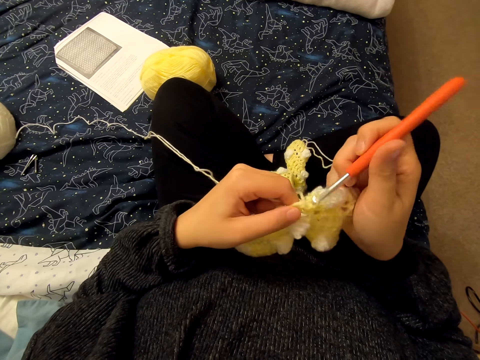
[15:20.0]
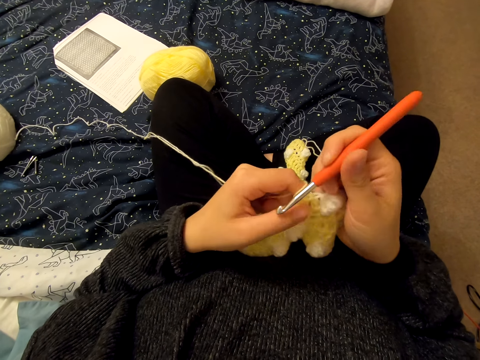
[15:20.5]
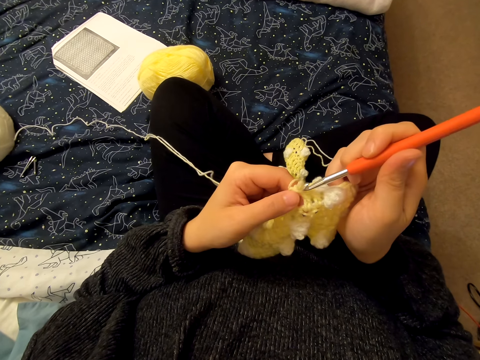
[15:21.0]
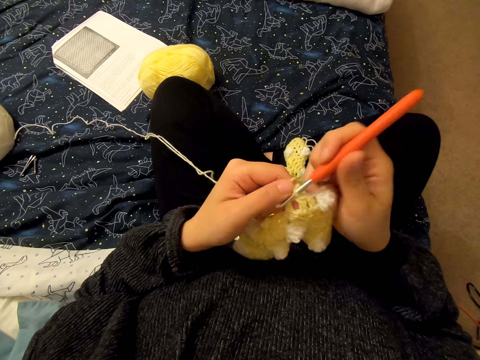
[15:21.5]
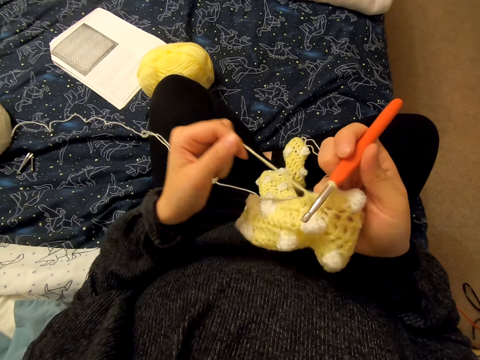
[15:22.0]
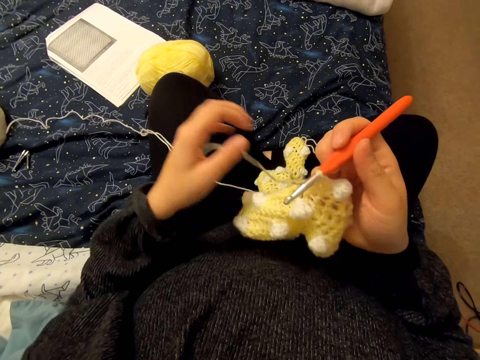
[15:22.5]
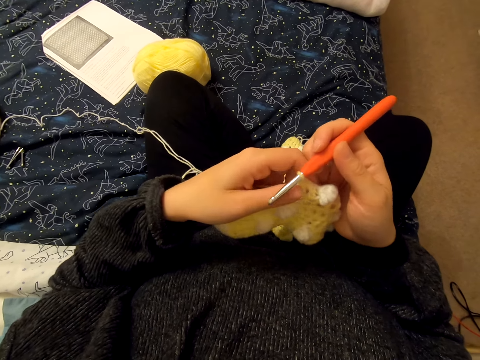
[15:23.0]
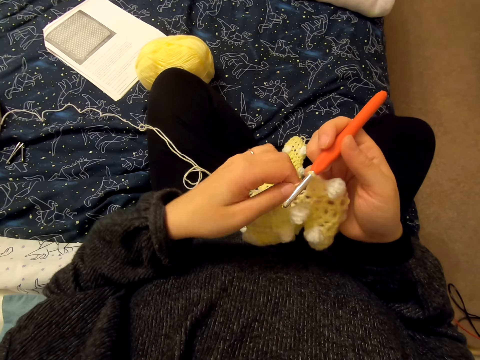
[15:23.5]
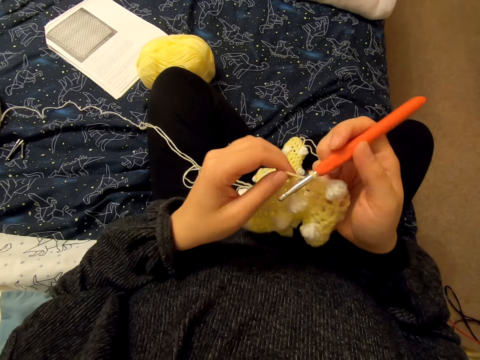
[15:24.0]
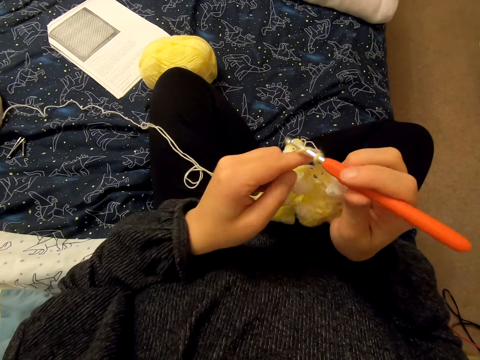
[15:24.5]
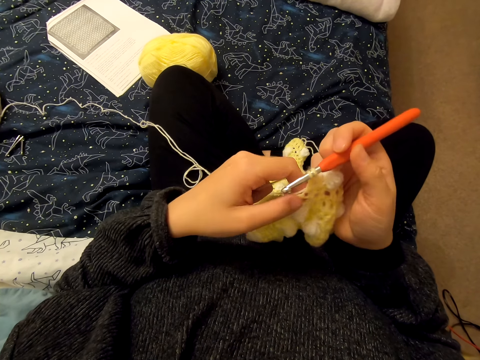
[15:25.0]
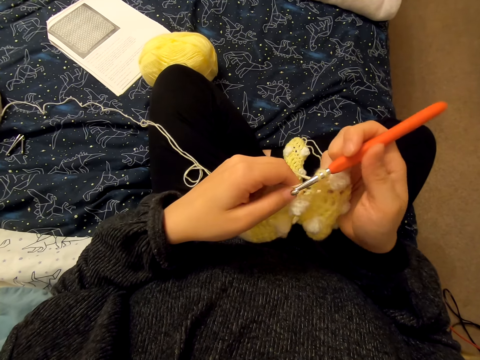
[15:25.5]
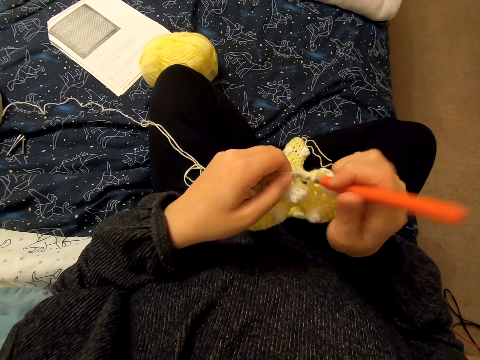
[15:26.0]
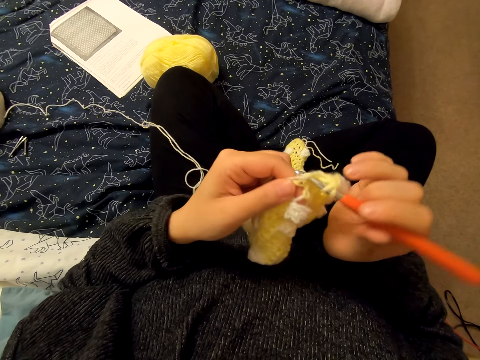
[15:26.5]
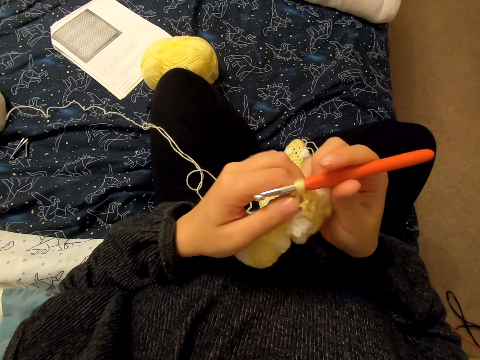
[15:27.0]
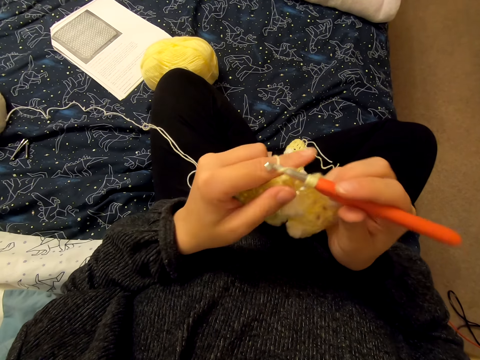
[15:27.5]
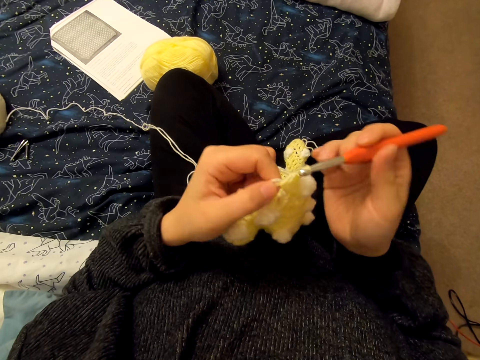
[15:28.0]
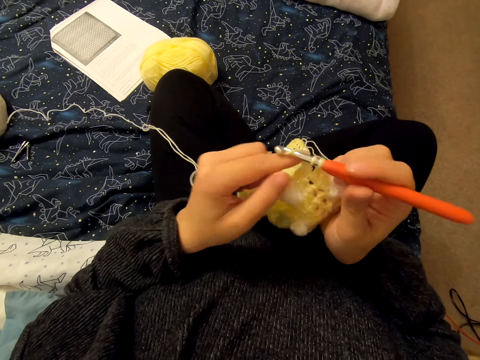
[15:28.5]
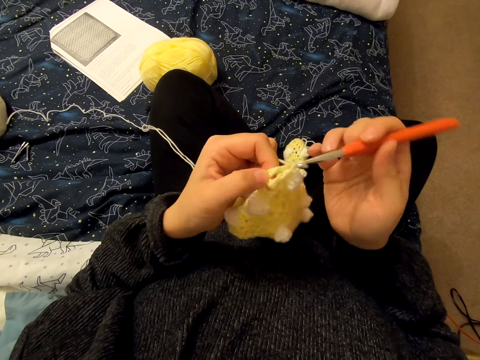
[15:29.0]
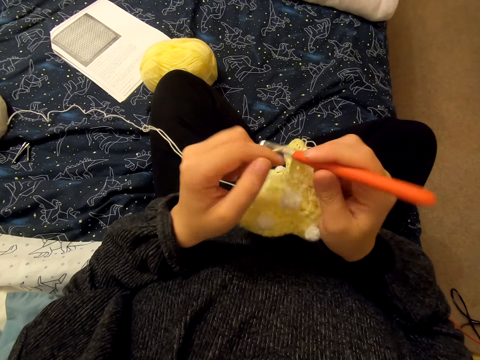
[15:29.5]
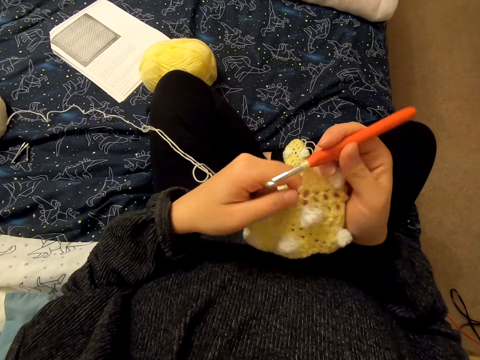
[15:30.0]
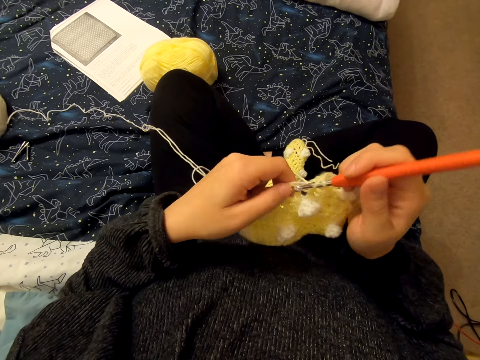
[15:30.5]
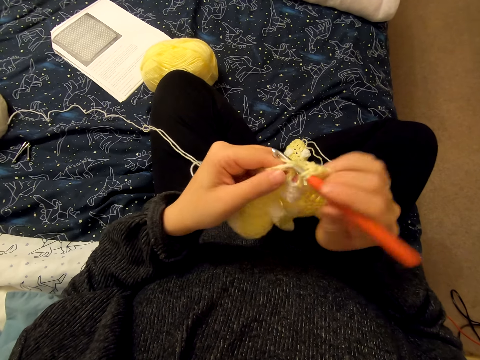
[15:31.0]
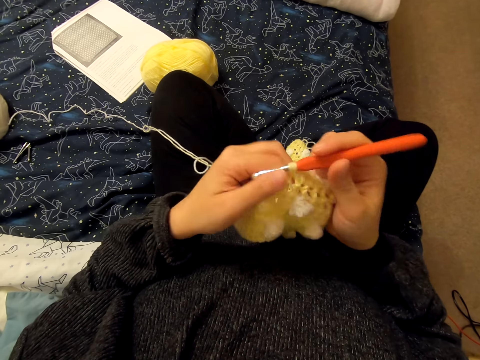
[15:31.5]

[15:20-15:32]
The camera wearer untwines the fabric. They loop a yarn on the knitting needle. They knit the fabric.

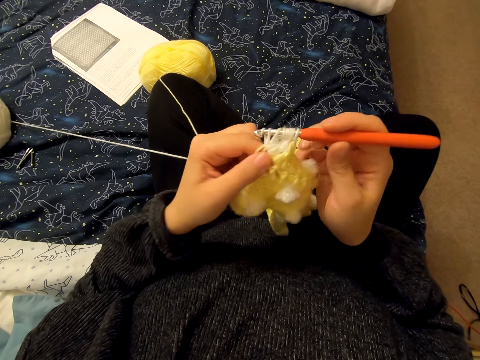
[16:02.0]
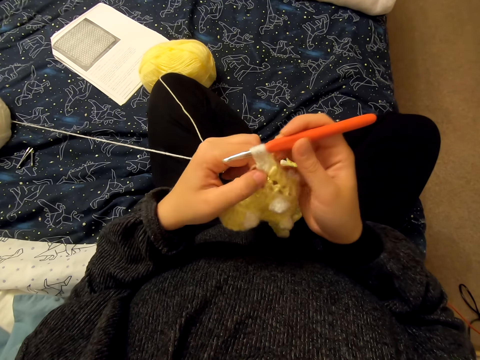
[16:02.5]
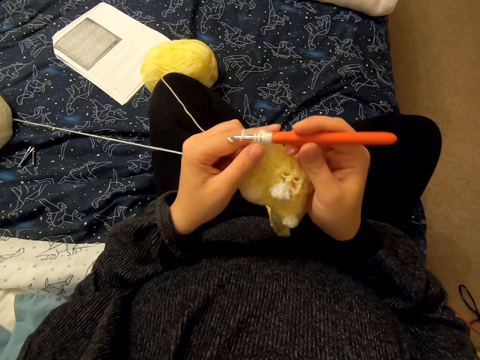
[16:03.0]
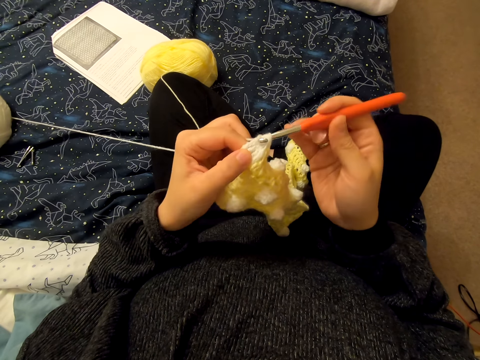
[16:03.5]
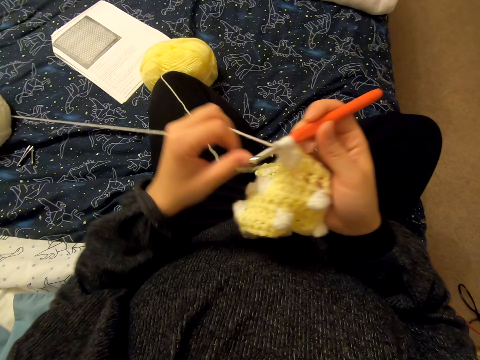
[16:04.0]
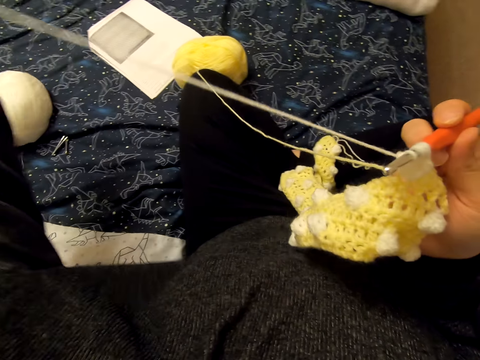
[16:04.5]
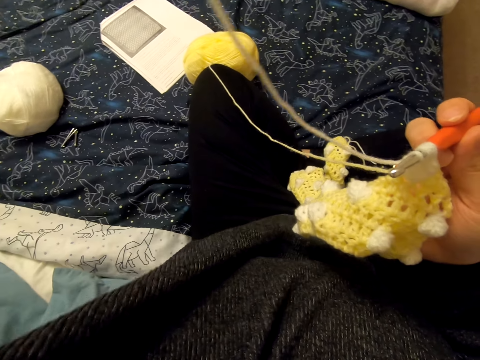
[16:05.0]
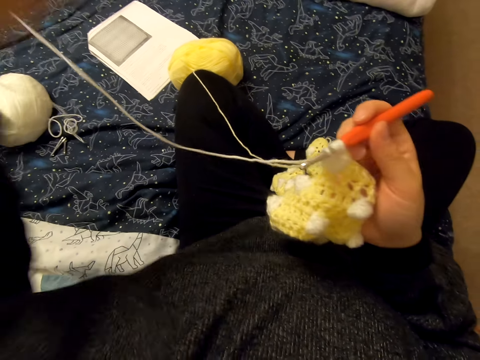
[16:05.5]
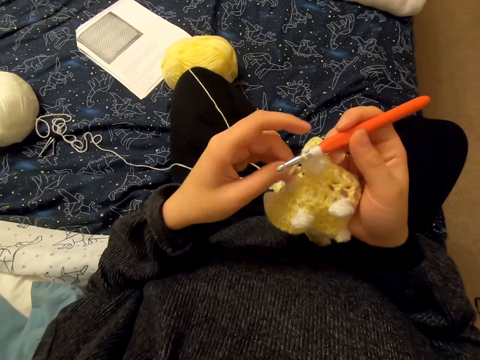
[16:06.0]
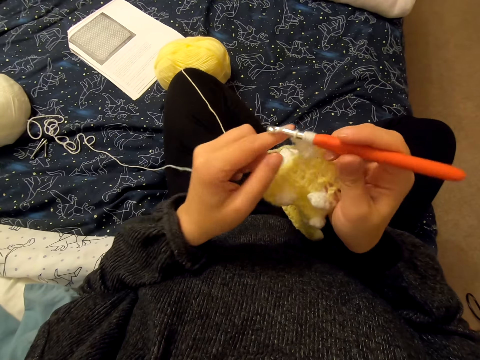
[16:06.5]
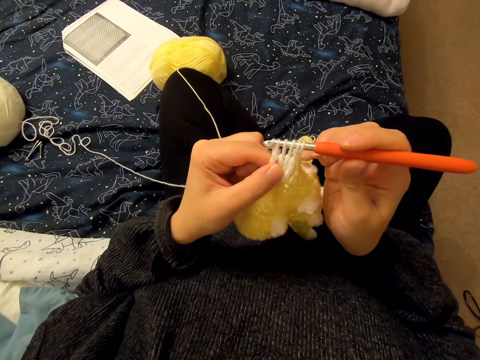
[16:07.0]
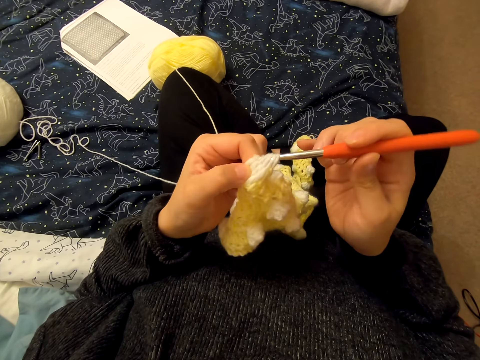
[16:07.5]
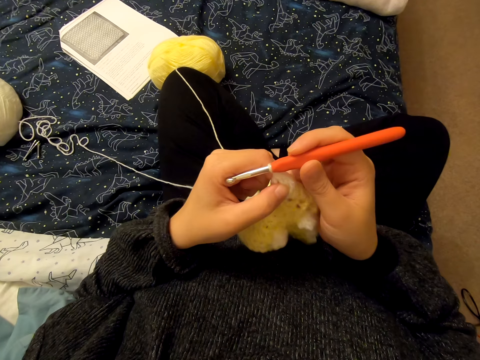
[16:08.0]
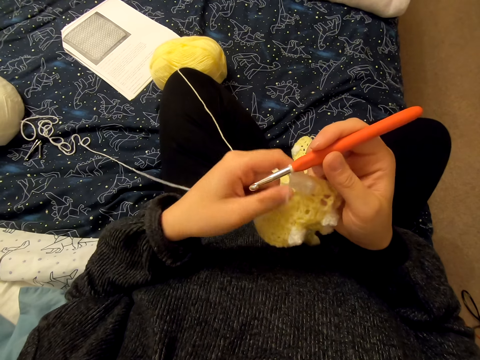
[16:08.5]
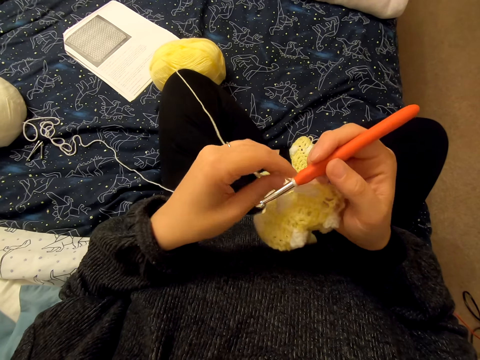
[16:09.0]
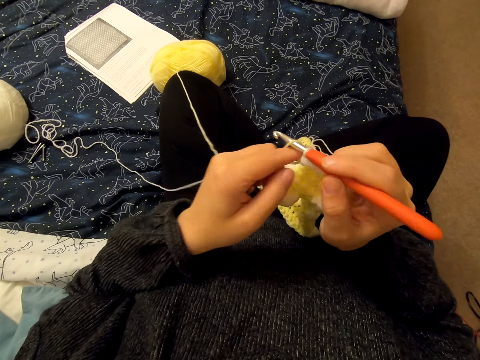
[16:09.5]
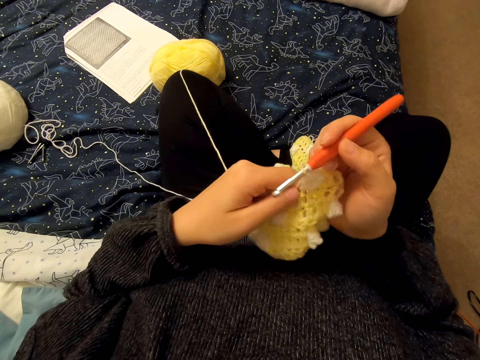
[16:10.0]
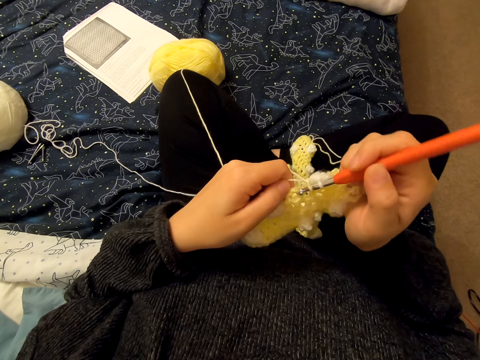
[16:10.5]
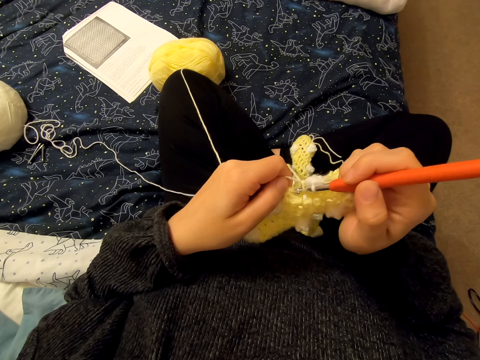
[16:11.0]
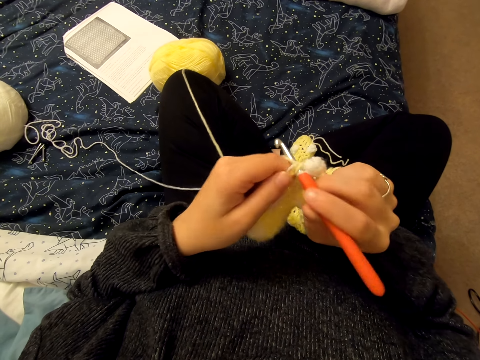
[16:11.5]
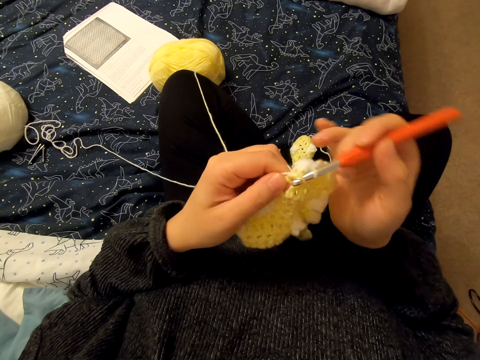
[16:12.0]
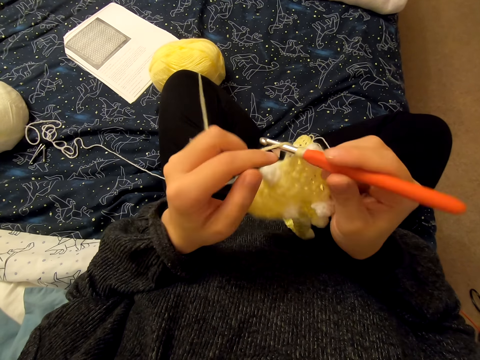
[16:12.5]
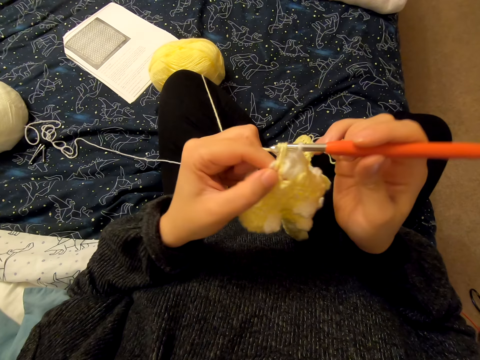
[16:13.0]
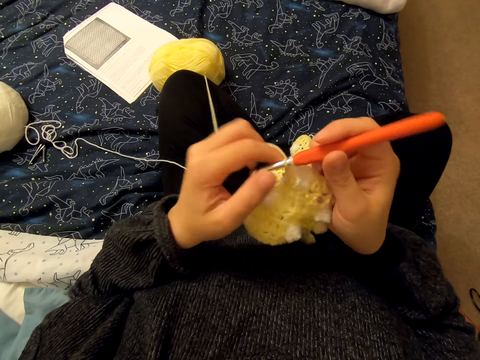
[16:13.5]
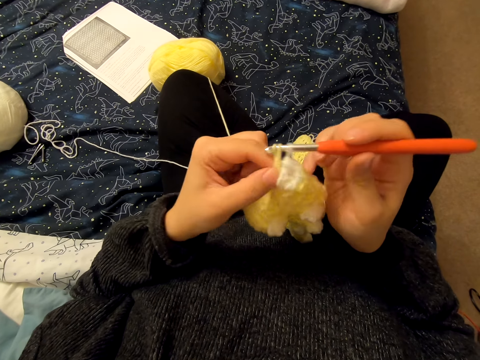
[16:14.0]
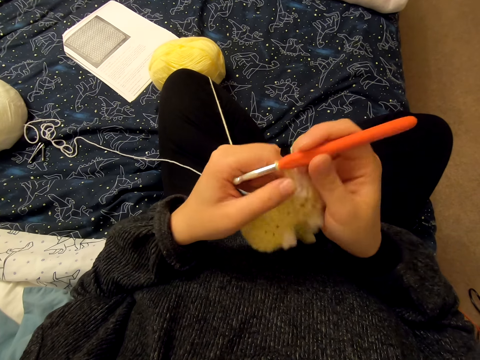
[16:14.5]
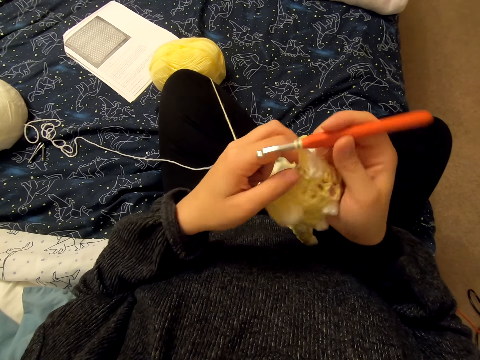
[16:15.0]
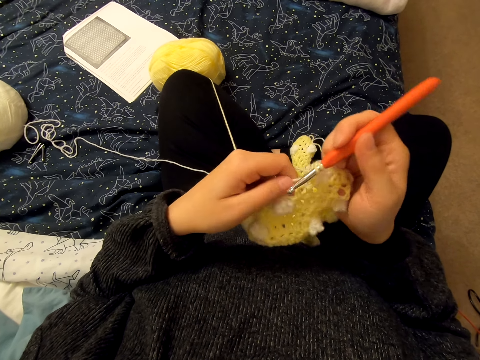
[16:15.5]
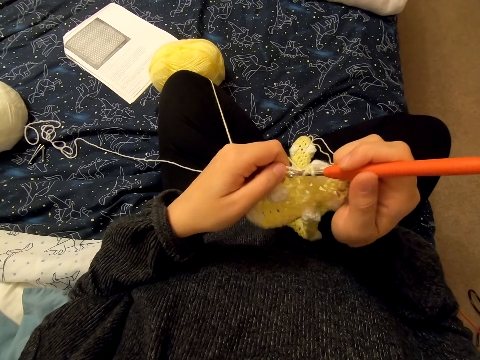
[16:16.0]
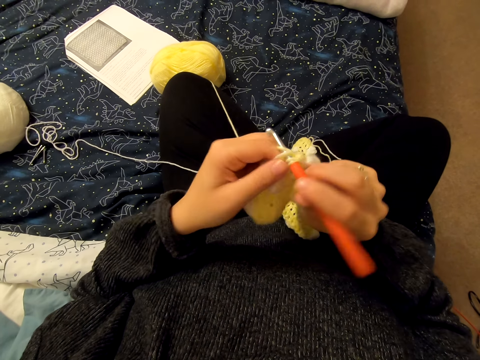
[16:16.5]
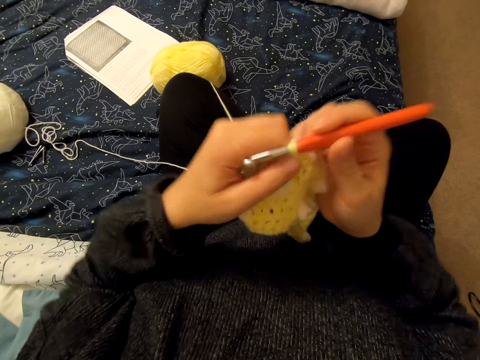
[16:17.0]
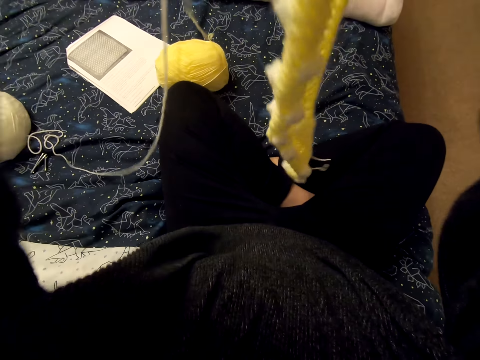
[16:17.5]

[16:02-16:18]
The camera wearer stretches a string. She pulls a yarn with her left hand. She loops a yarn on the knitting needle. She knits a cloth with the knitting needle.
